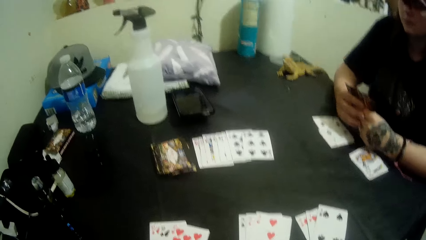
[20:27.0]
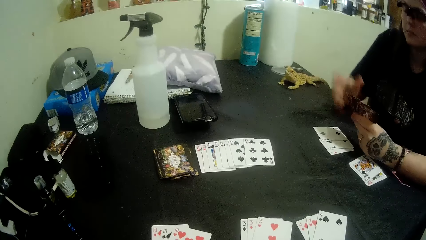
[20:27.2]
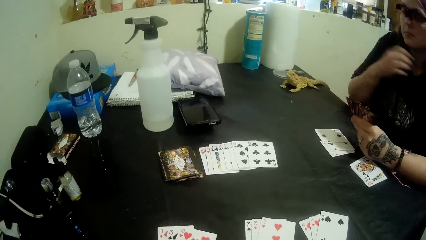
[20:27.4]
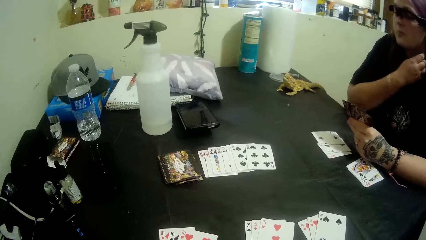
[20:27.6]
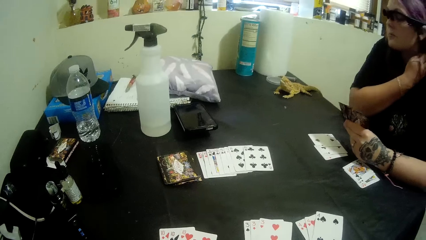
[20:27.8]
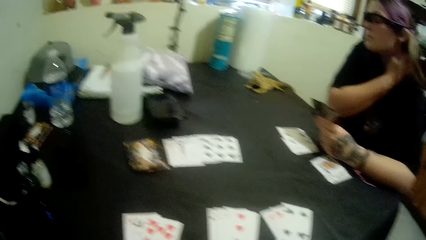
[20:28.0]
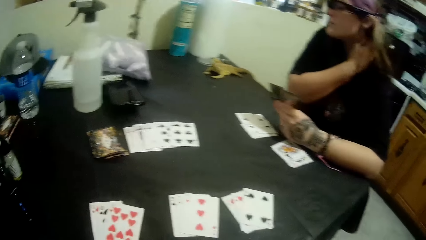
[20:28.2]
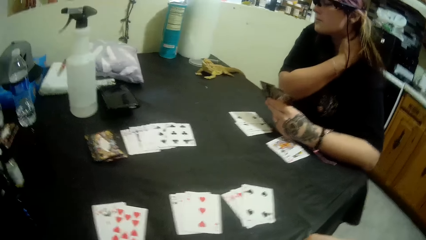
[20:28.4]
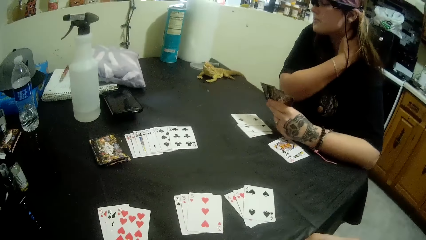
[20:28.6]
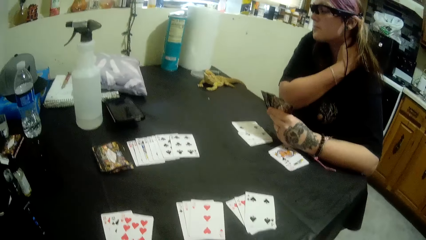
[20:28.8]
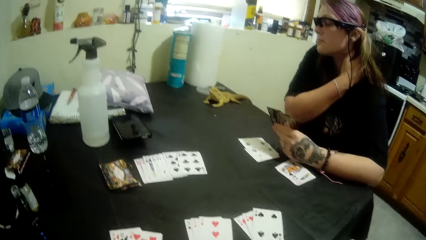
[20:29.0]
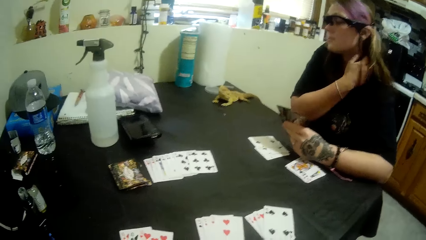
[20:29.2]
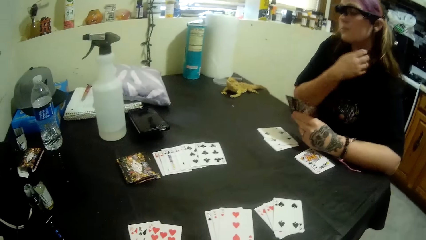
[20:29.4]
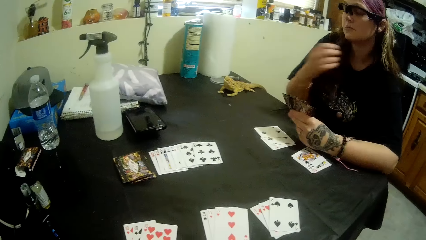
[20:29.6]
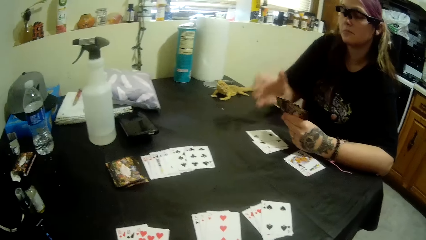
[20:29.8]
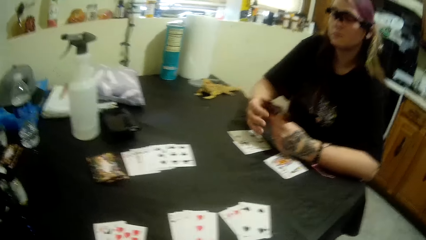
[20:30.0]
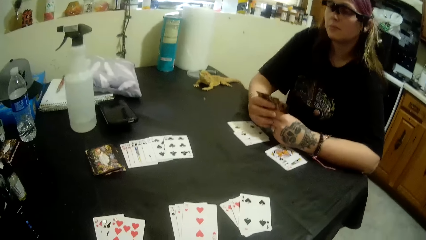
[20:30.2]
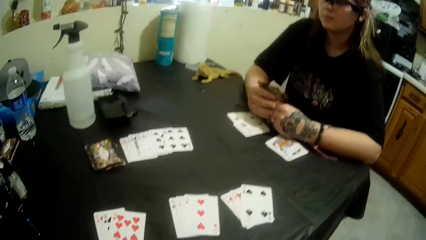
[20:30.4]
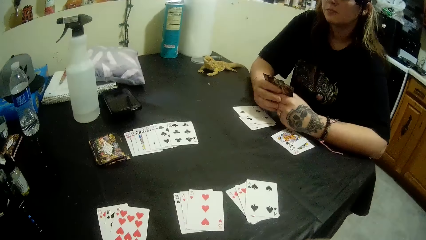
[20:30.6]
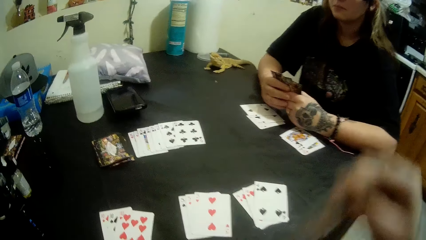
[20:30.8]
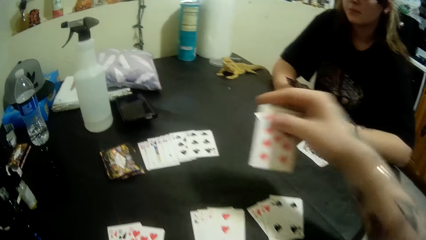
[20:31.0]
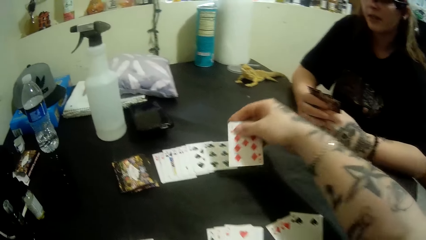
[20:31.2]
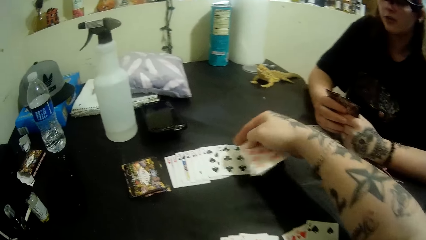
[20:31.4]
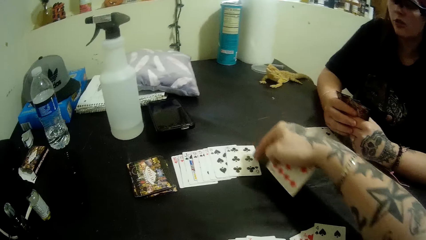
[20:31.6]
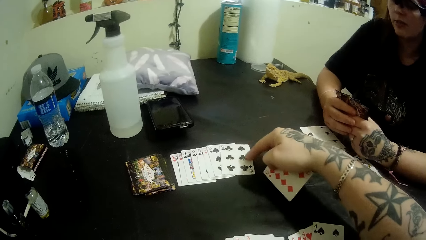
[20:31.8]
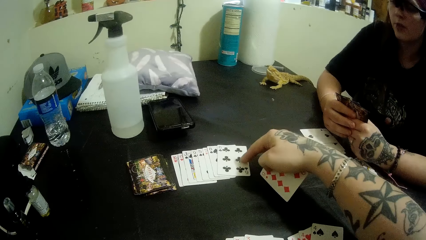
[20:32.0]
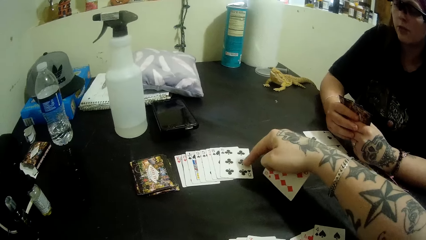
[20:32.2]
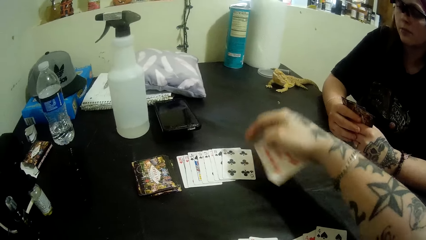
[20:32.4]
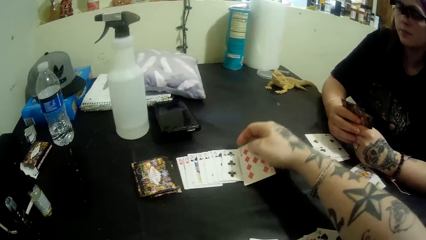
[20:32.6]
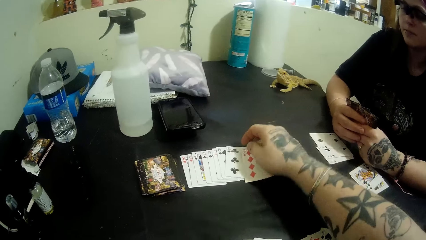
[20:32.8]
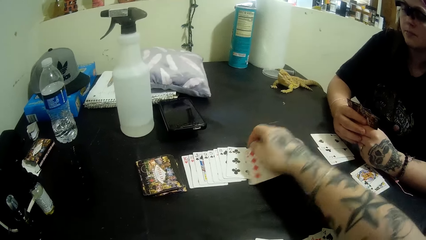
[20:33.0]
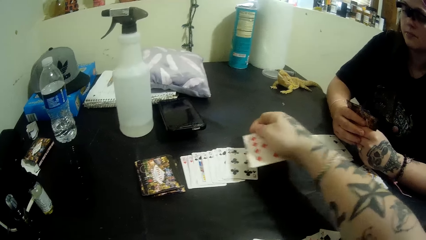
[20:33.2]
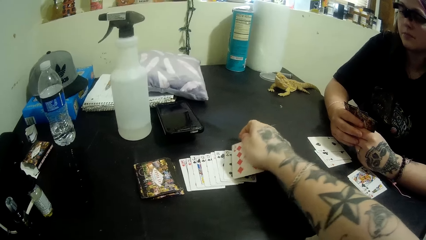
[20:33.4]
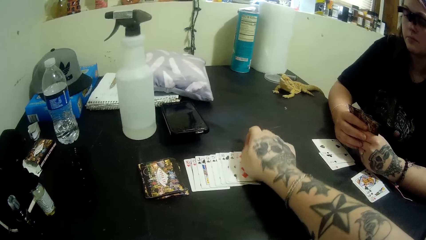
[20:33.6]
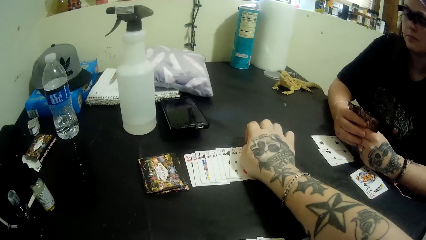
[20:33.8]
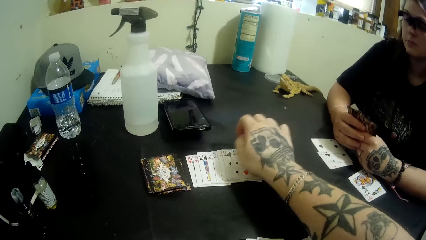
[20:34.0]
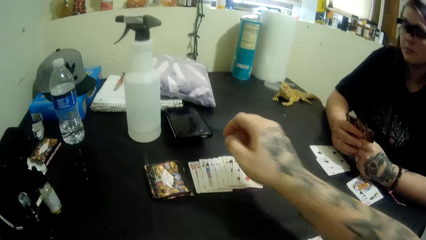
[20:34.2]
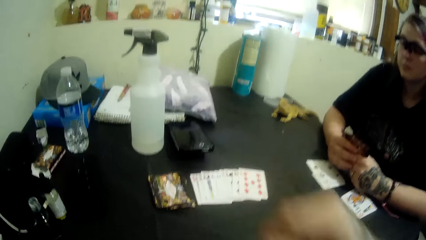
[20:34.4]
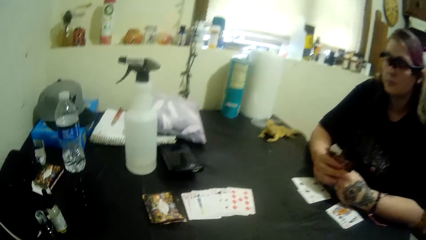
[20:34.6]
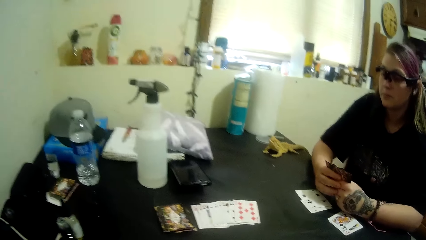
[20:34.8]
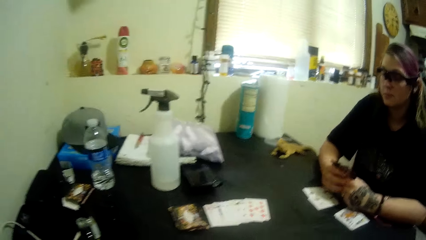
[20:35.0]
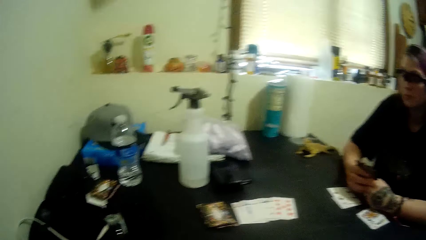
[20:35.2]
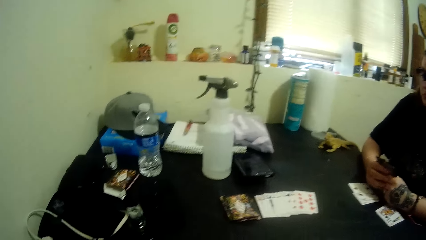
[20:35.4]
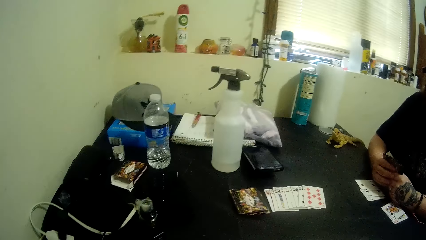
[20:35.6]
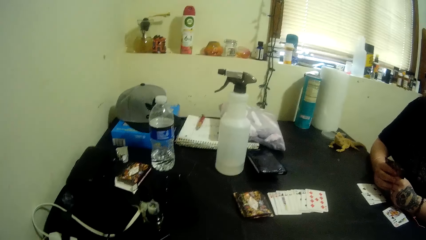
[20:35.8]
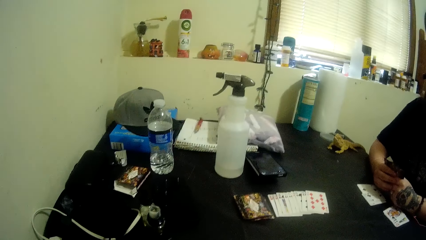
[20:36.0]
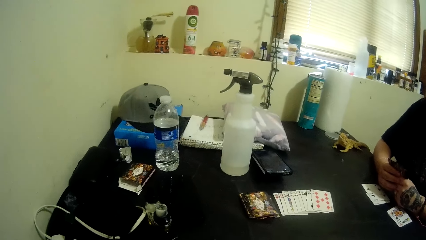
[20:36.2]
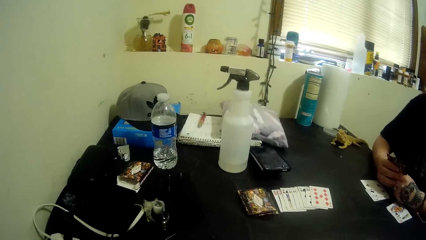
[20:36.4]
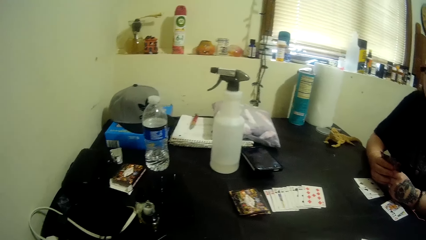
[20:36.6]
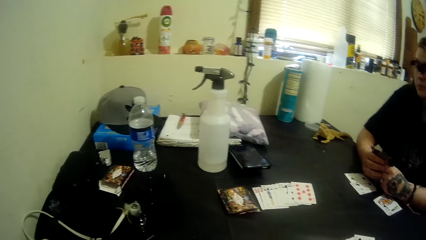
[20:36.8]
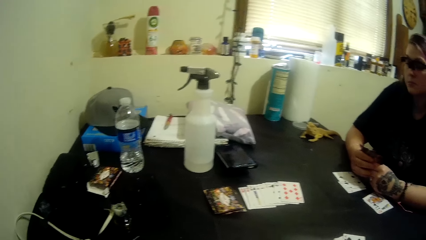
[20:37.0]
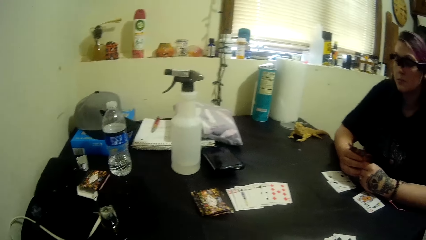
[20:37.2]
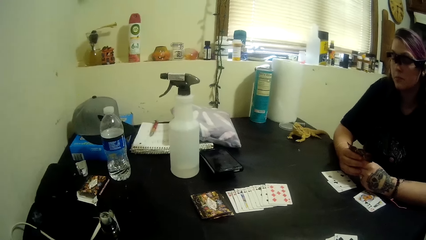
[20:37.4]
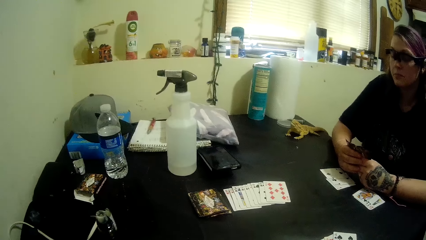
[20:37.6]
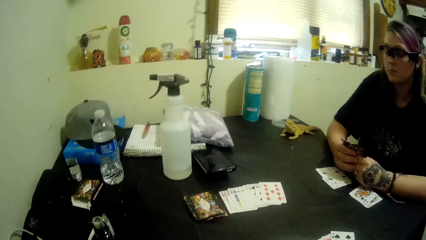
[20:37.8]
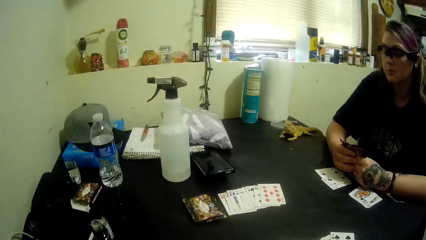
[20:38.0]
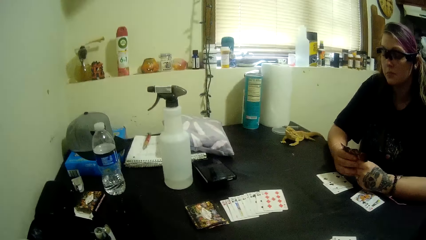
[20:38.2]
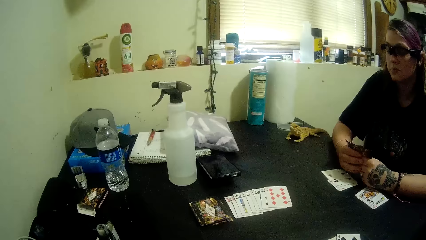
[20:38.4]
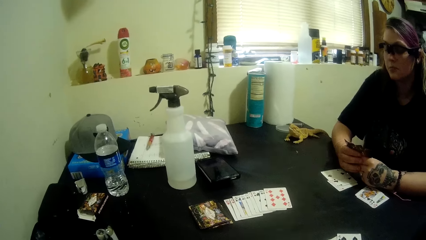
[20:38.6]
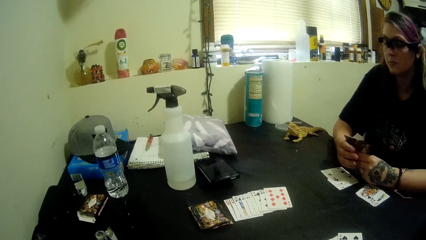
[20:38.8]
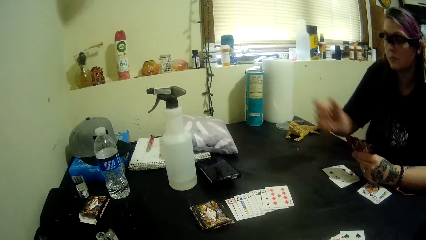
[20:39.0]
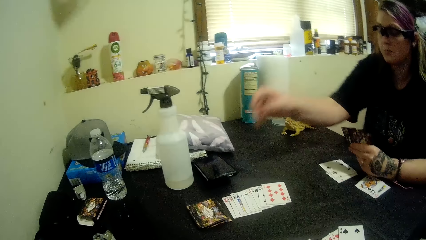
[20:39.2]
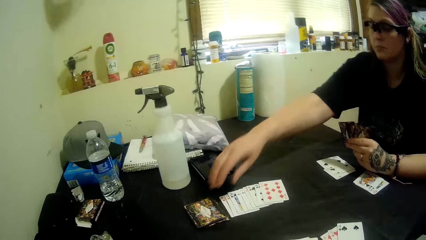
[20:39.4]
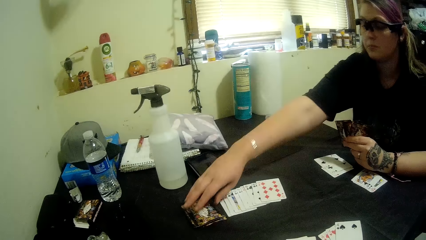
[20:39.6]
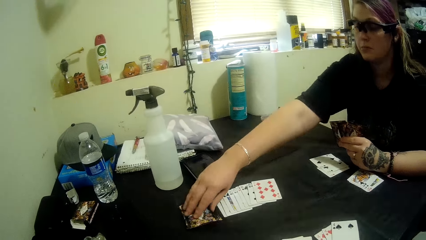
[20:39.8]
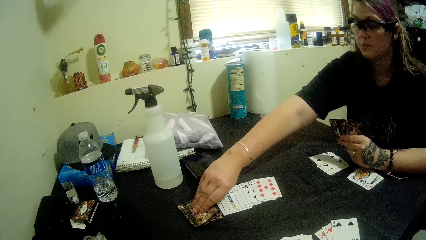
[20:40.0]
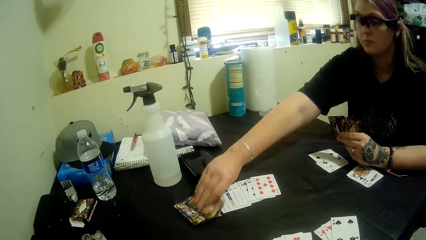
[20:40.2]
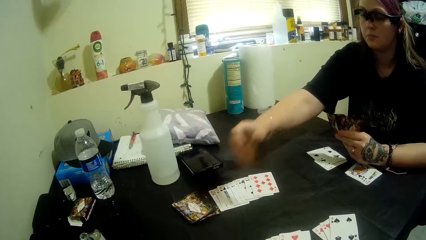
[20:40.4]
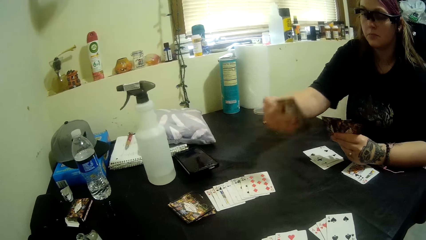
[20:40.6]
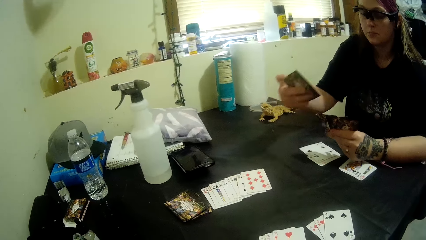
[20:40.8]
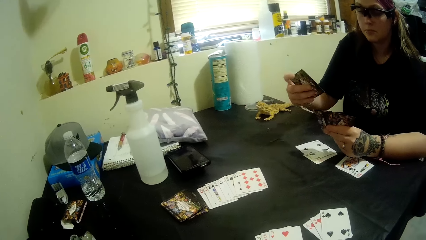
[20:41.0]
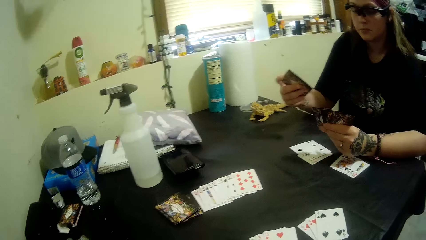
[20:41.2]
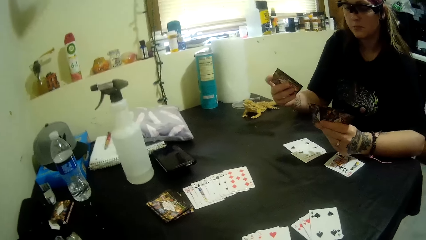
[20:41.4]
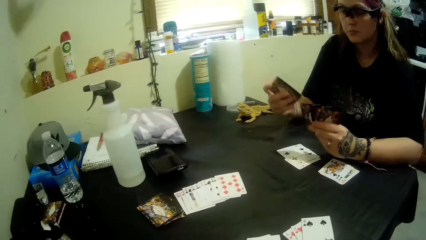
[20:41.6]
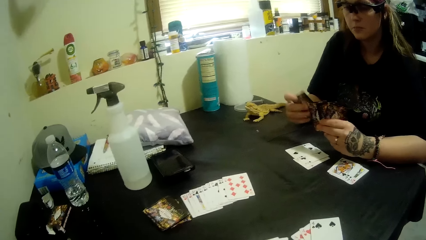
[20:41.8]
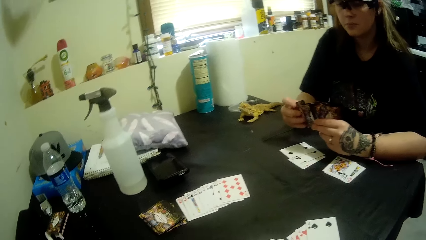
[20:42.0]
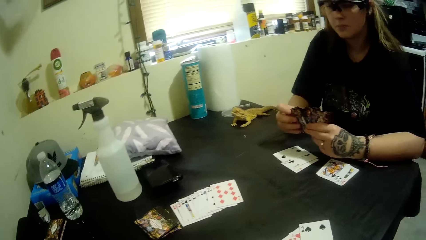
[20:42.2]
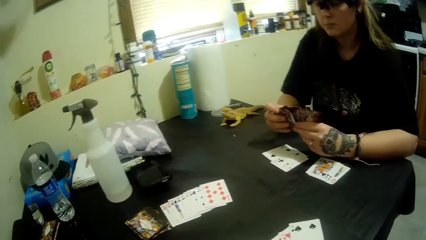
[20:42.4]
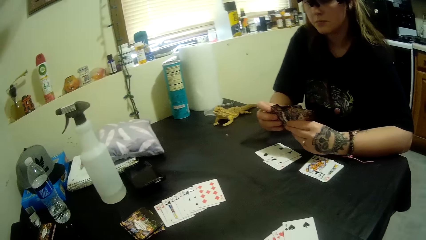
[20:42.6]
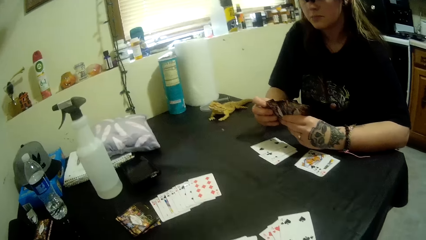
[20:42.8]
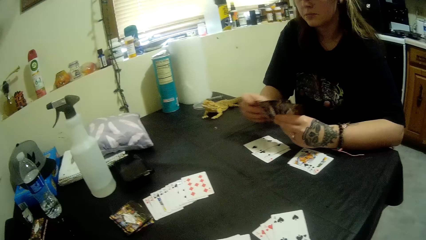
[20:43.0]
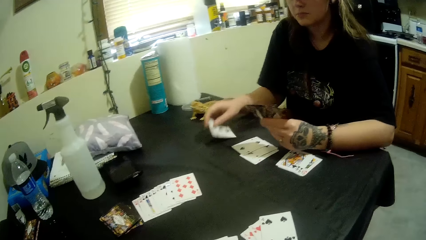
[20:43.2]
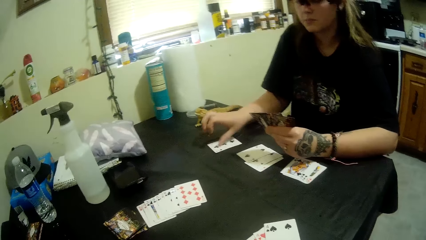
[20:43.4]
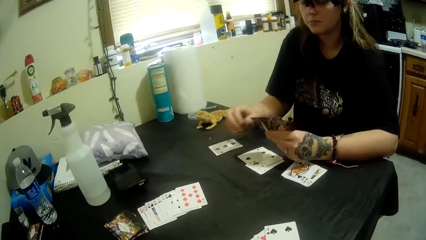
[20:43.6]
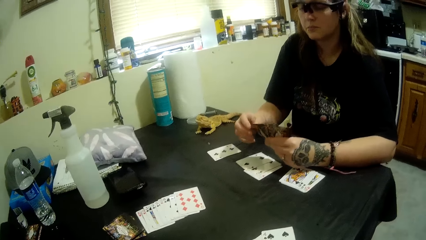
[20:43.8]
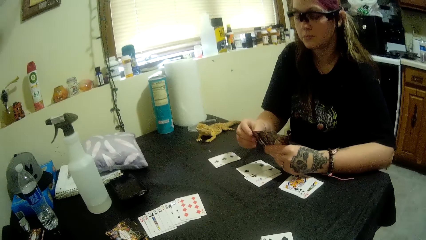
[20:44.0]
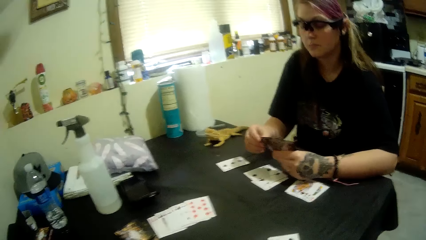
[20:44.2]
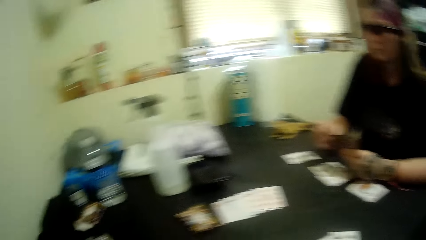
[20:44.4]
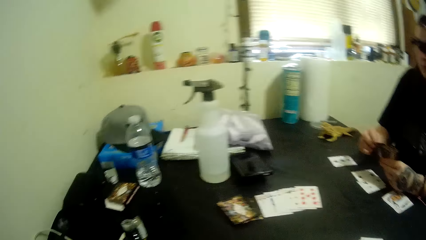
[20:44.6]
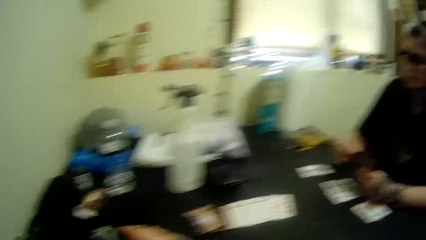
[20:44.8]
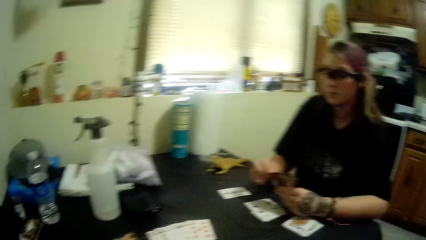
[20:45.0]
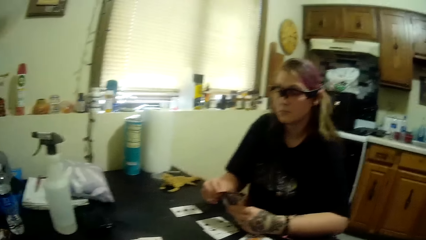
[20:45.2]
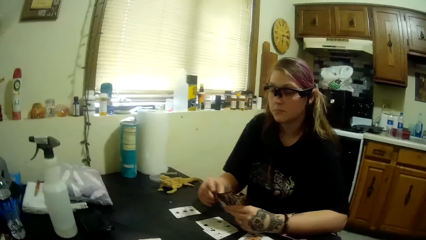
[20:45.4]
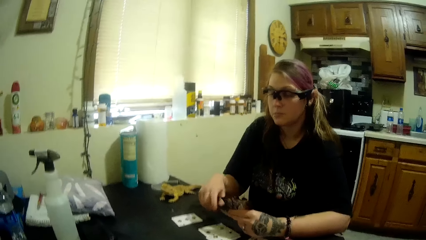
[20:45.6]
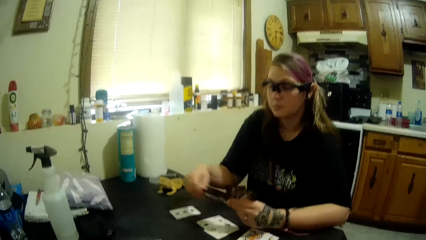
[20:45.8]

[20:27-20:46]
A lady touches her neck. The camera wearer arranges cards. They touch the cards. They put a 9 of diamonds on the table. The lady picks up a card. The lady puts a 3 of spades beside her on the table.
